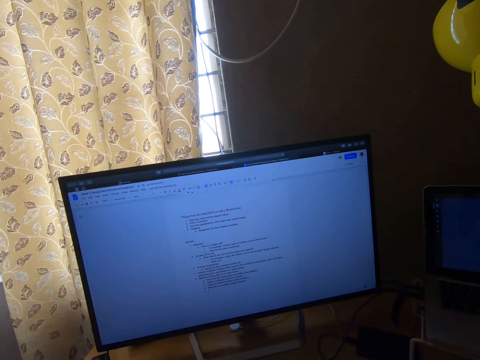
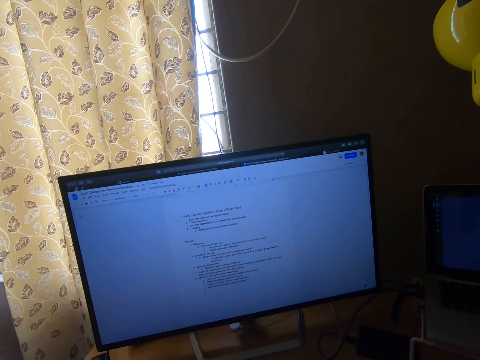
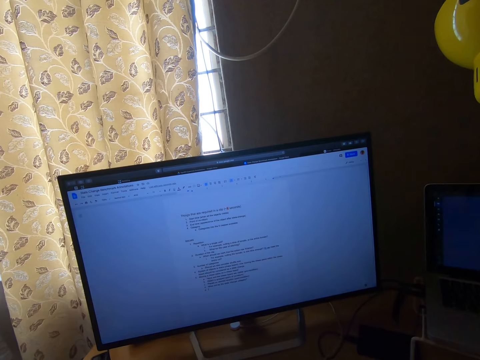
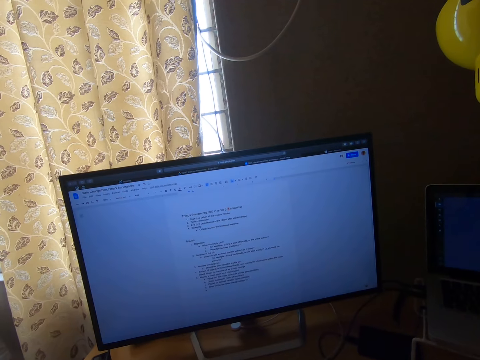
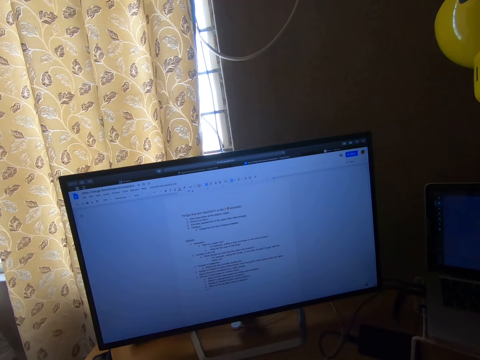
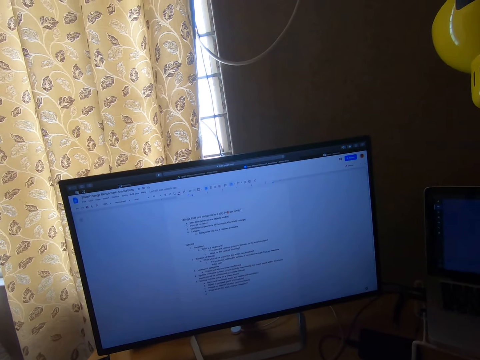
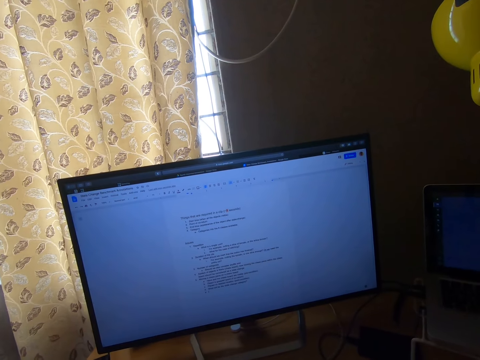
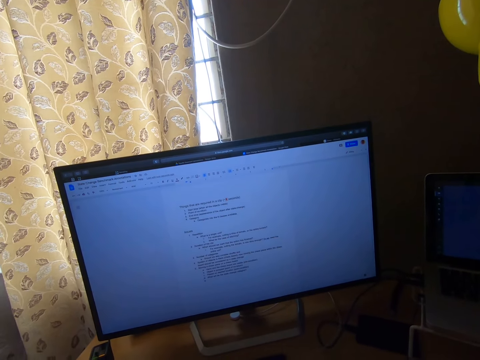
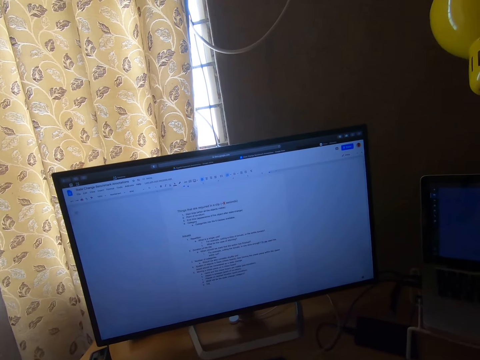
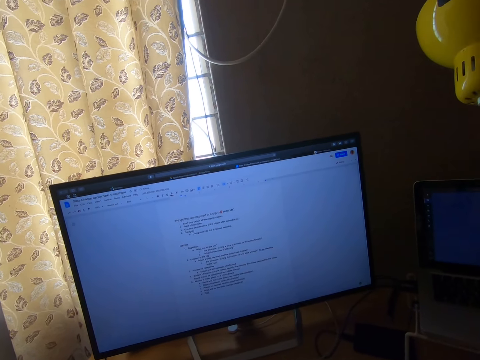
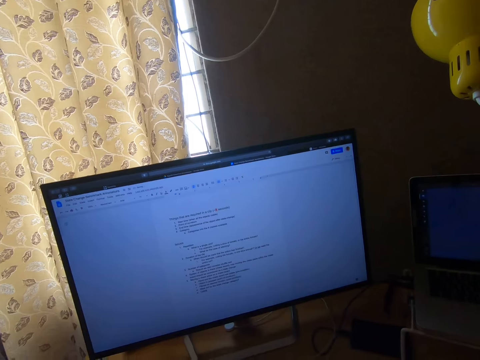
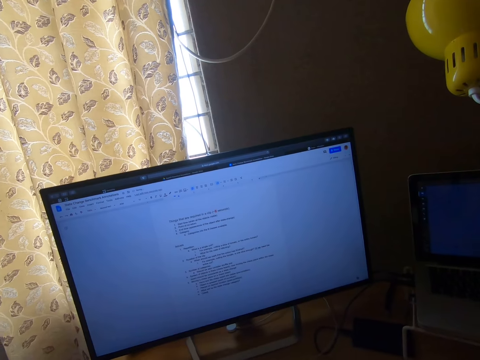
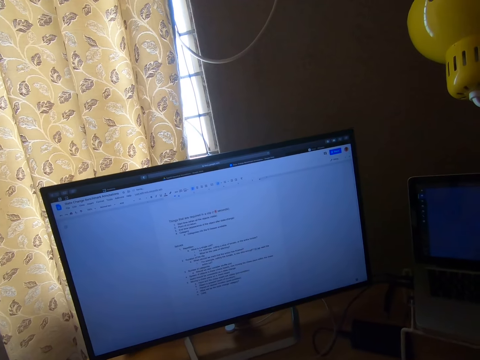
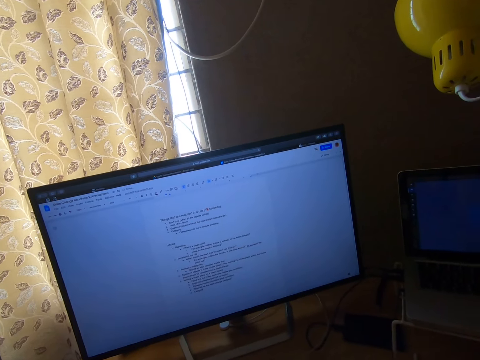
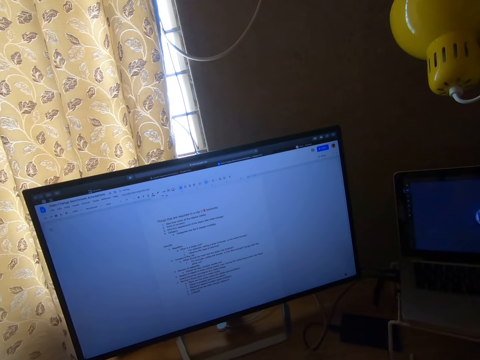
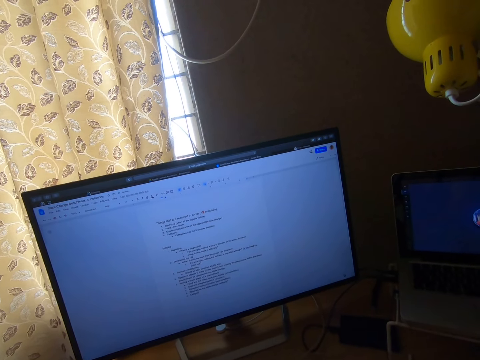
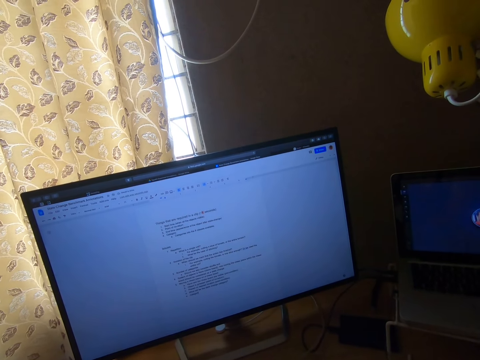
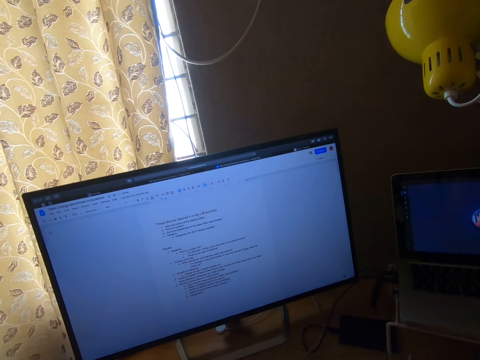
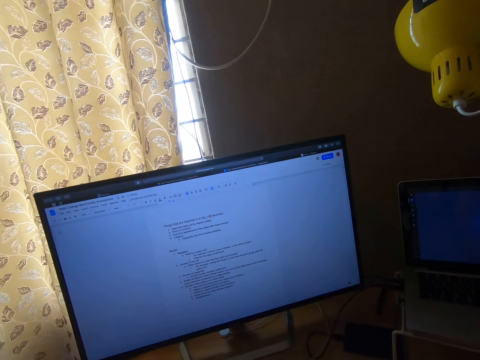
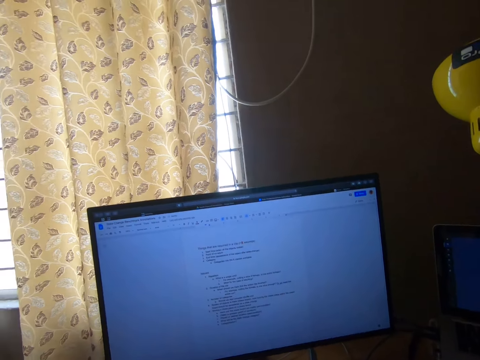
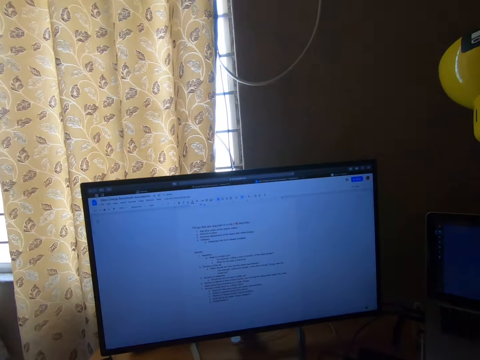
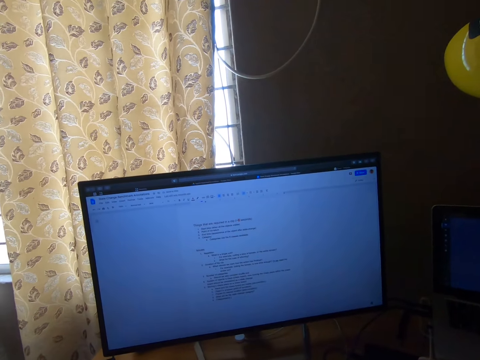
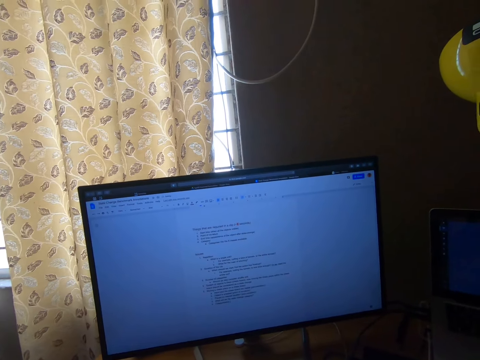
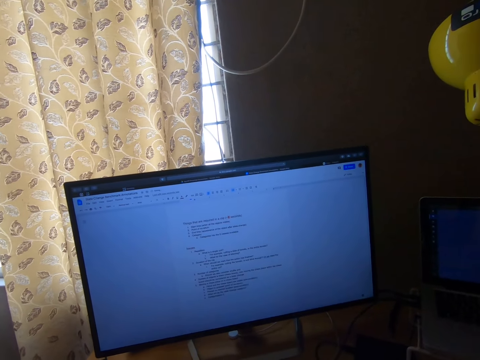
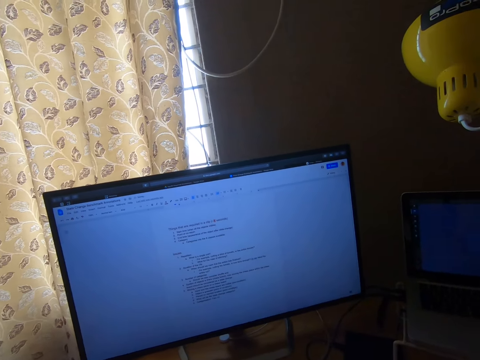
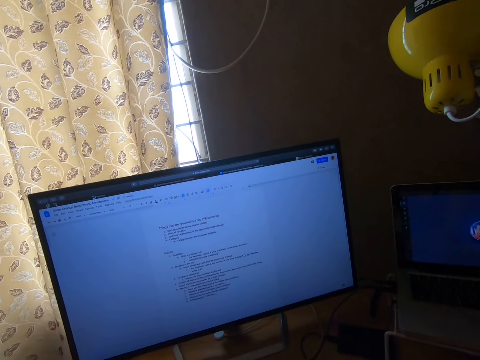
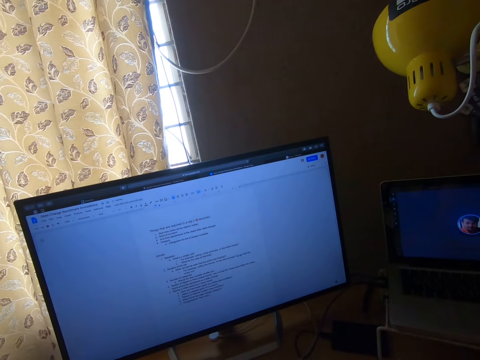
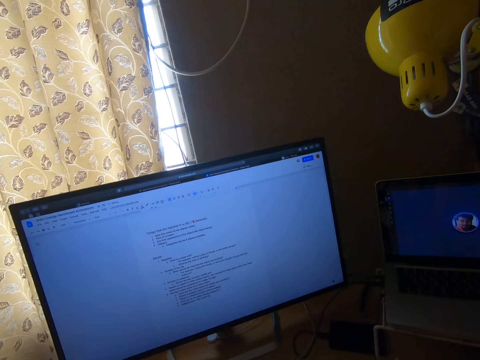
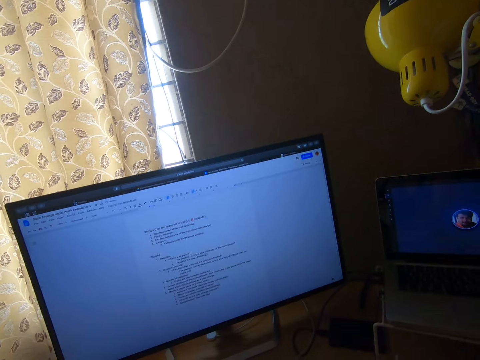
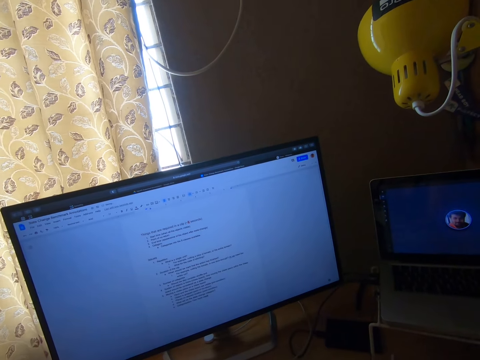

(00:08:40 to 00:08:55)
The camera wearer types on a computer. They type on the computer repeatedly.

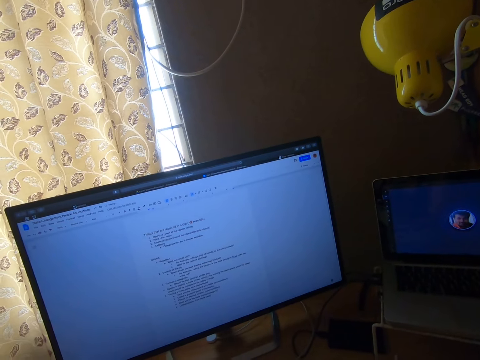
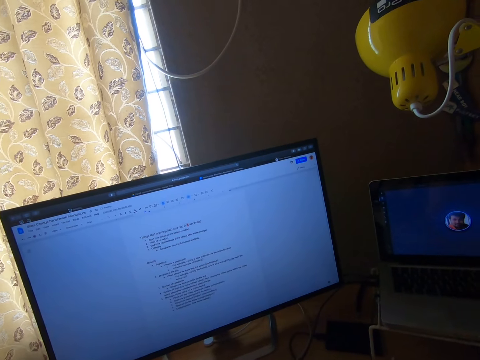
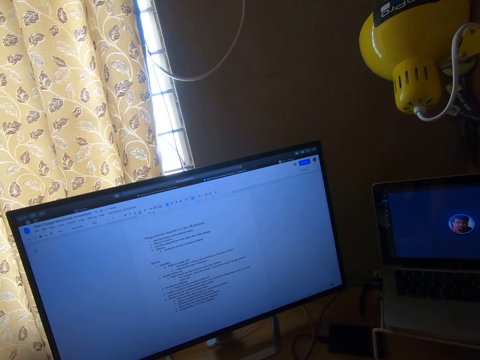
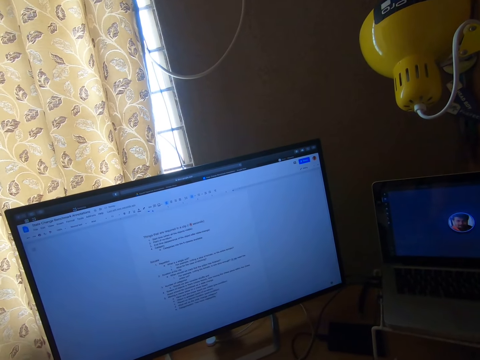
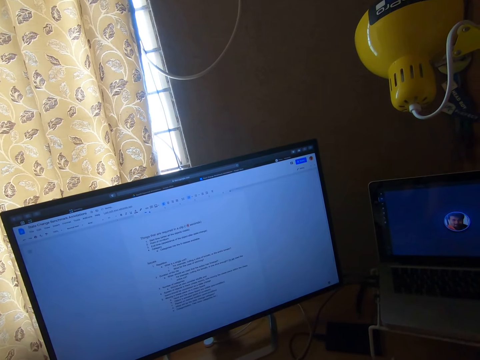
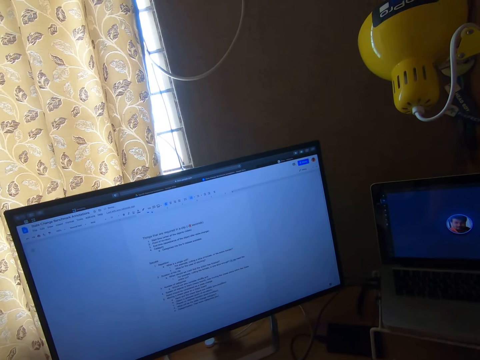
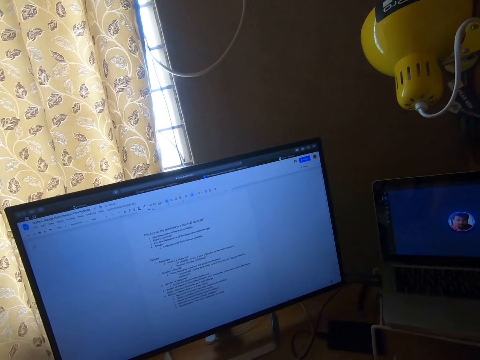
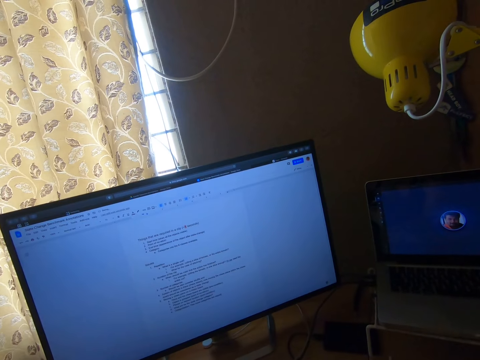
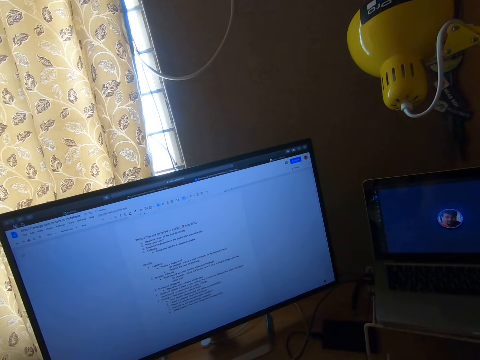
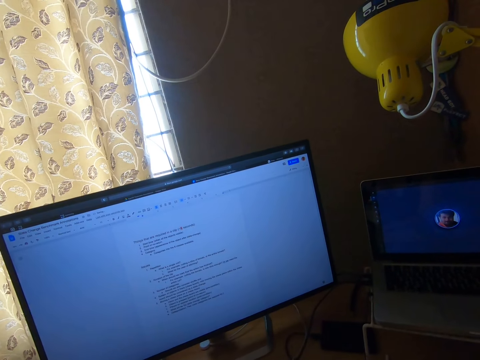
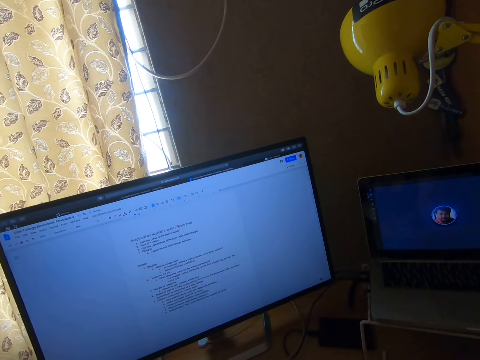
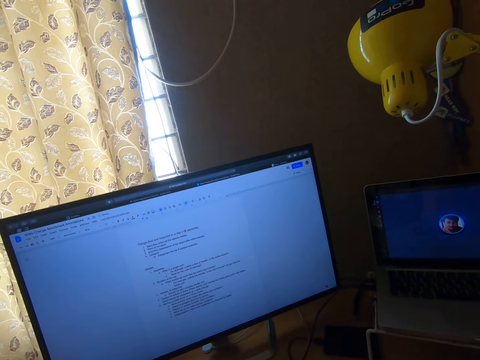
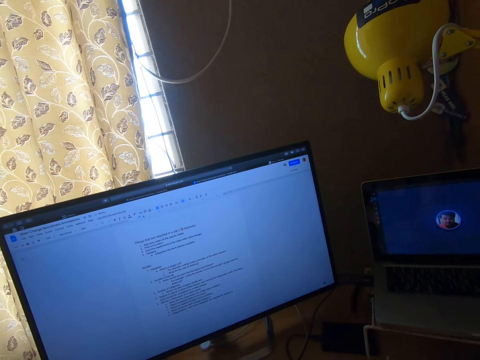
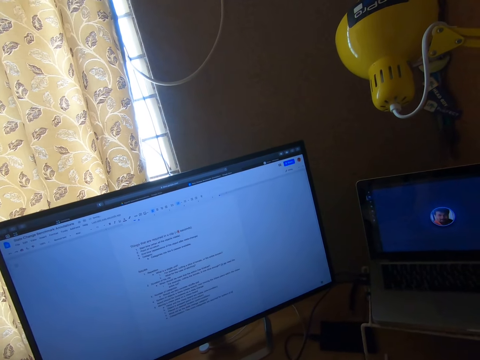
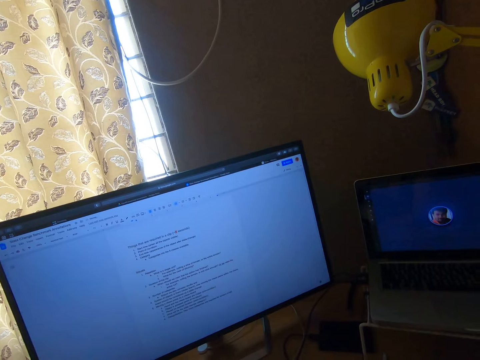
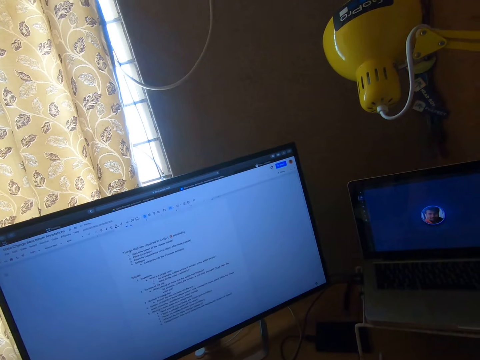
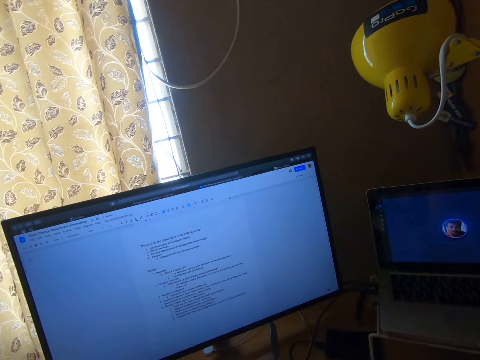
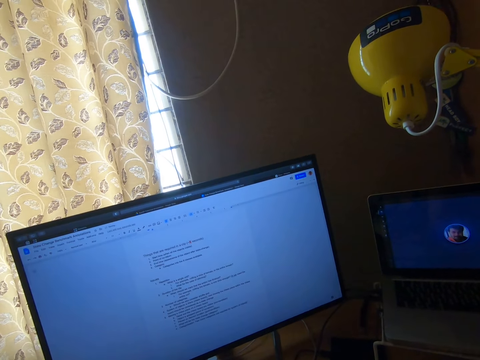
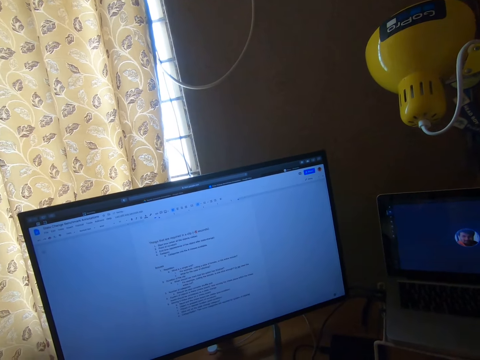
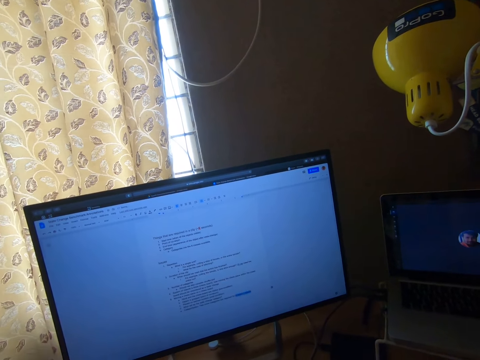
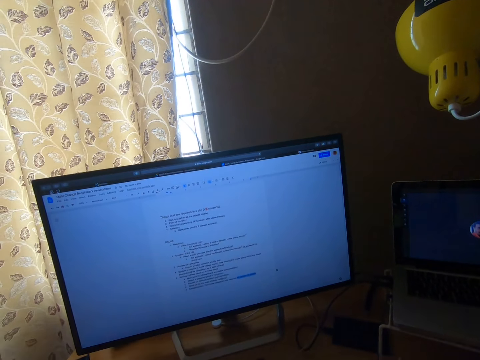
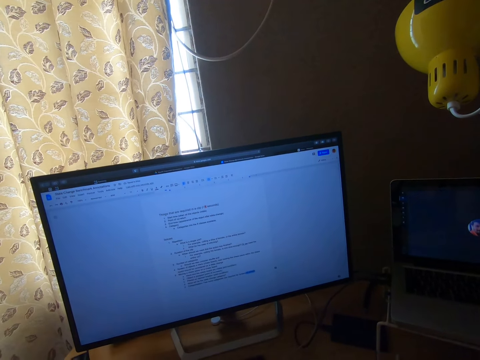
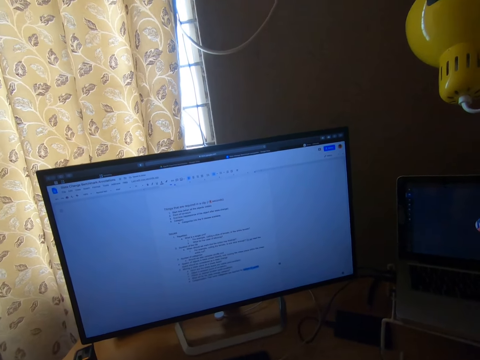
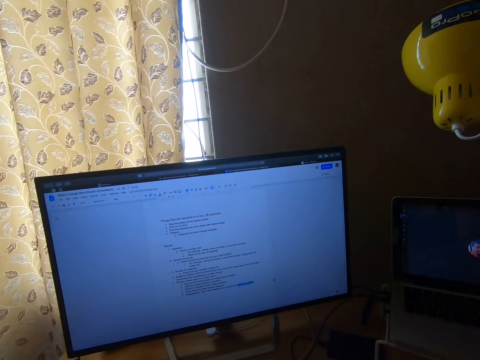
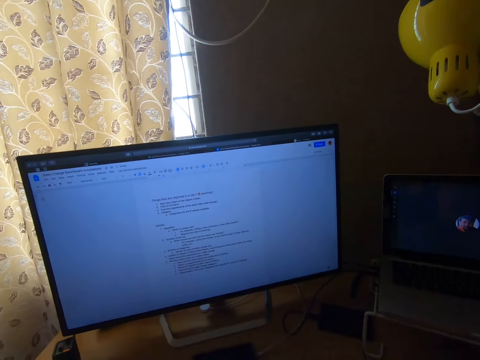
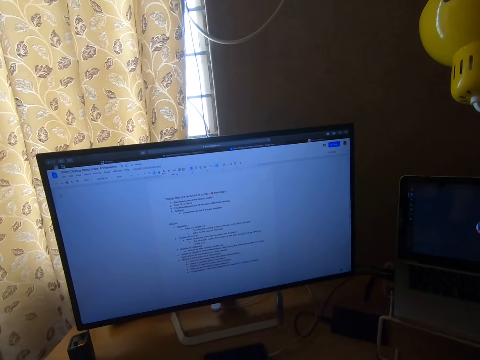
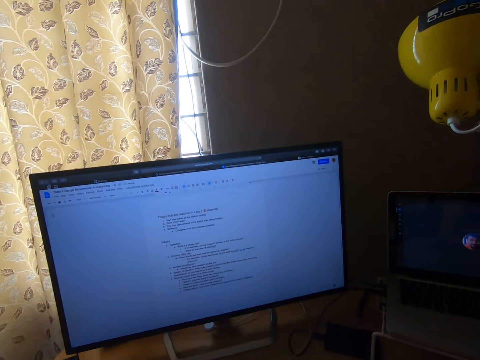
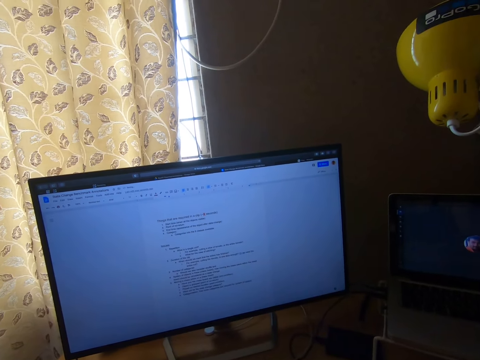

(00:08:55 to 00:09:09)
The camera wearer types on a computer. They type on the computer repeatedly. They highlight words on the computer.
